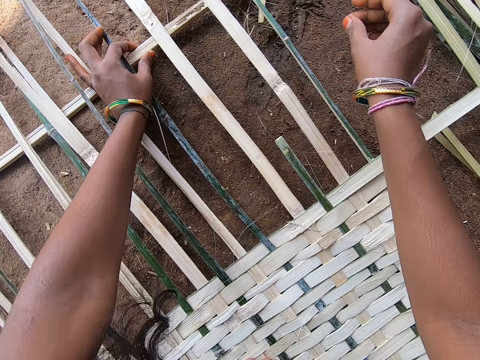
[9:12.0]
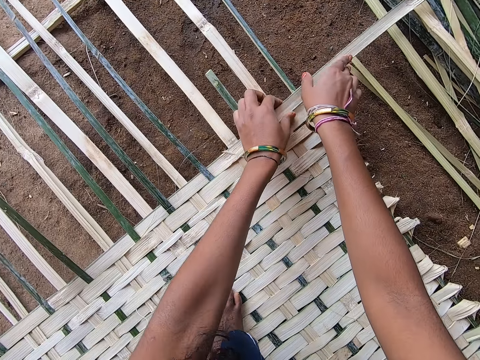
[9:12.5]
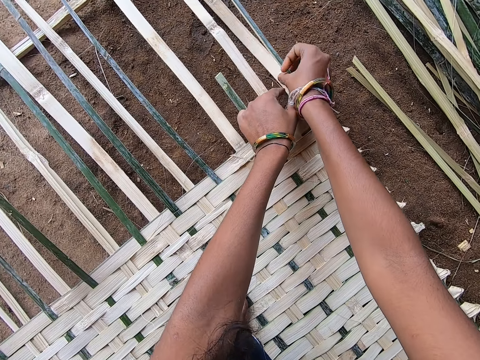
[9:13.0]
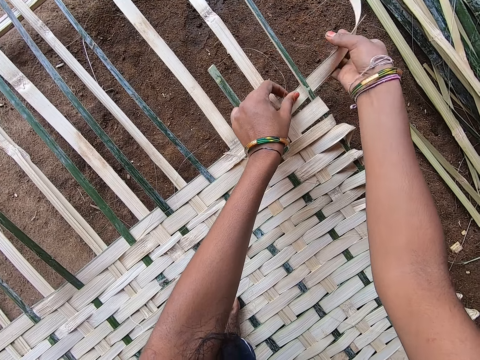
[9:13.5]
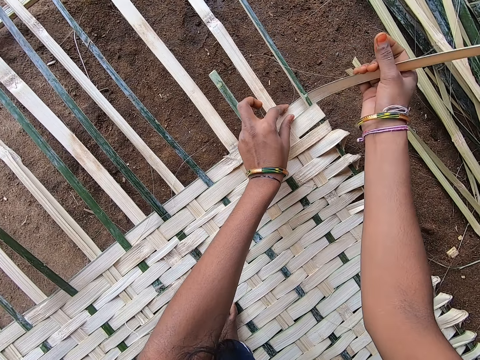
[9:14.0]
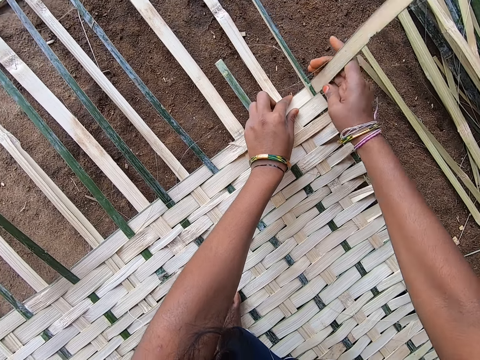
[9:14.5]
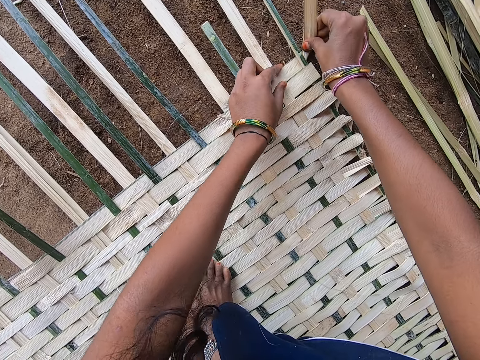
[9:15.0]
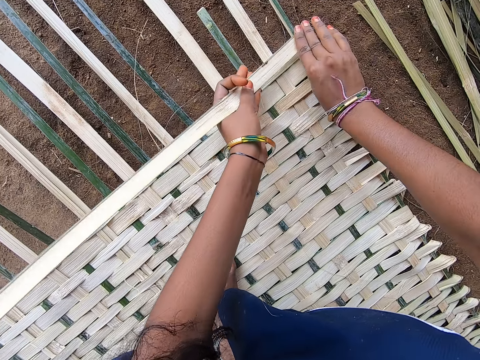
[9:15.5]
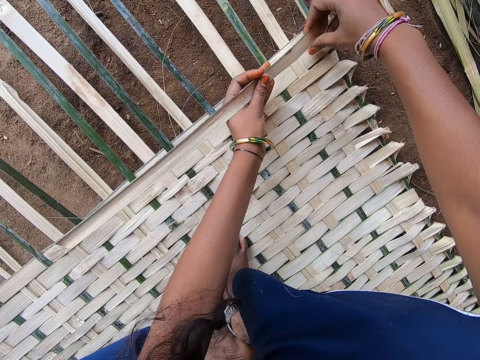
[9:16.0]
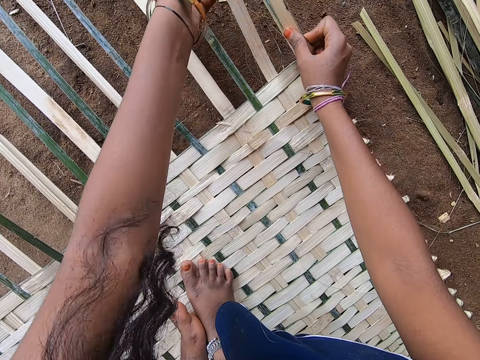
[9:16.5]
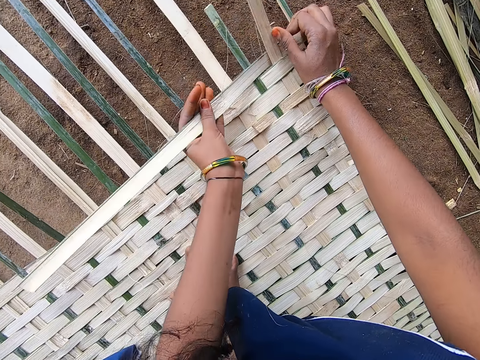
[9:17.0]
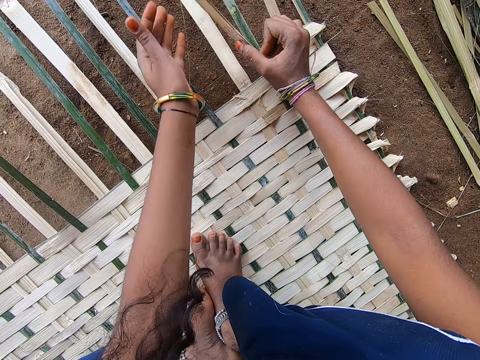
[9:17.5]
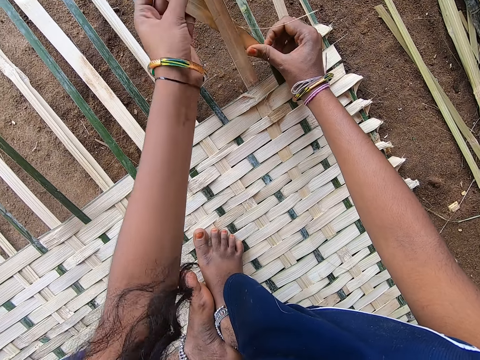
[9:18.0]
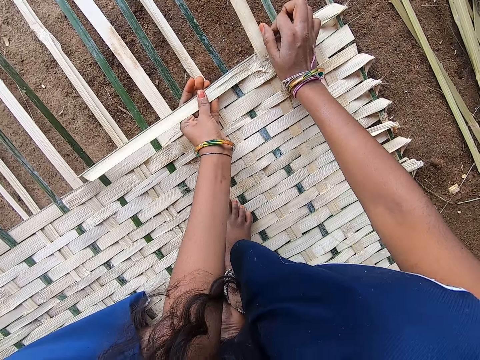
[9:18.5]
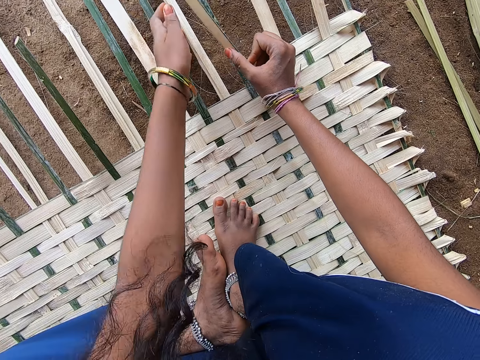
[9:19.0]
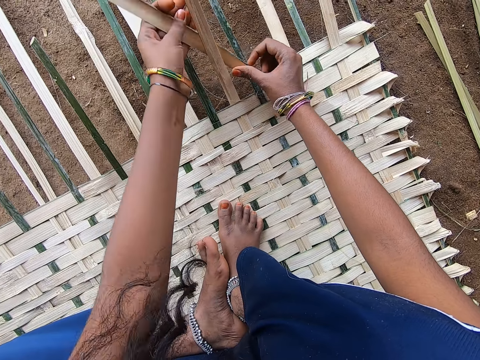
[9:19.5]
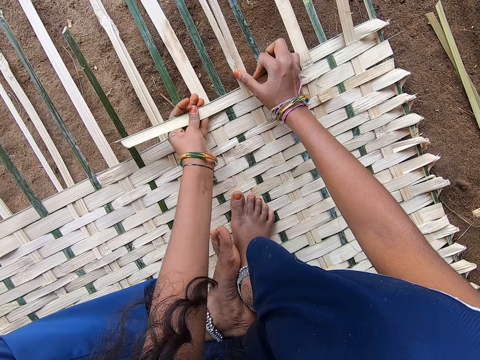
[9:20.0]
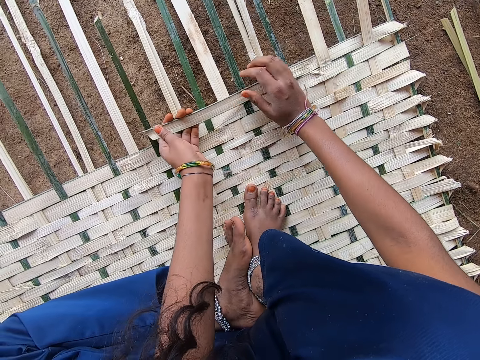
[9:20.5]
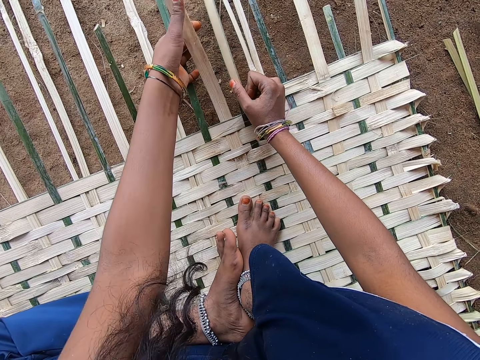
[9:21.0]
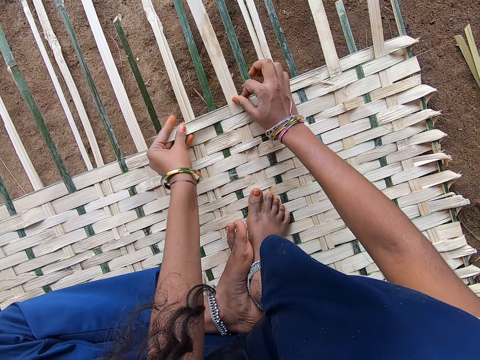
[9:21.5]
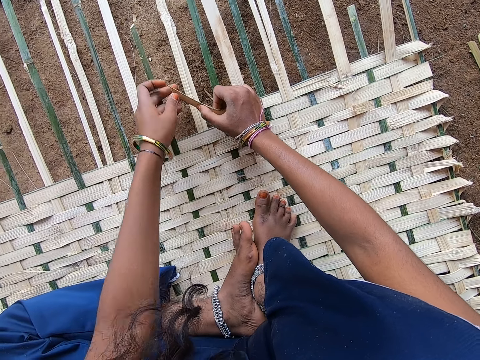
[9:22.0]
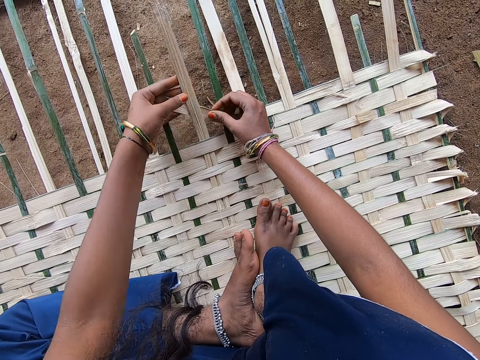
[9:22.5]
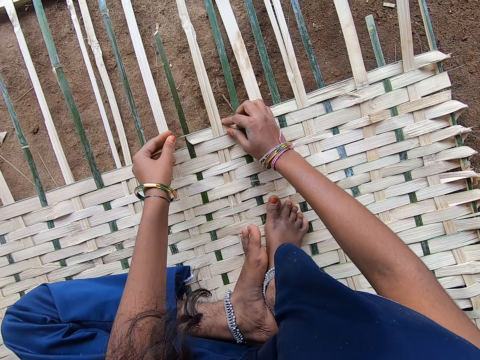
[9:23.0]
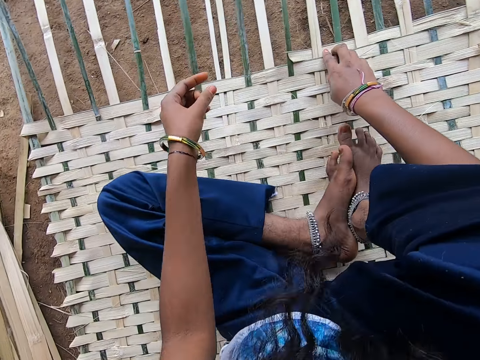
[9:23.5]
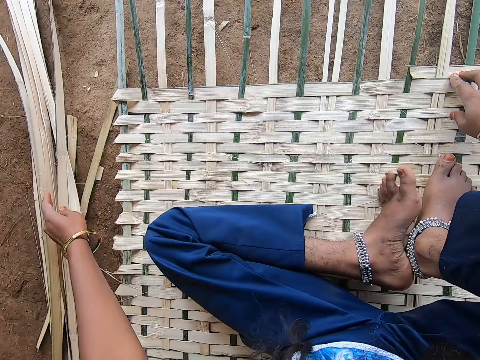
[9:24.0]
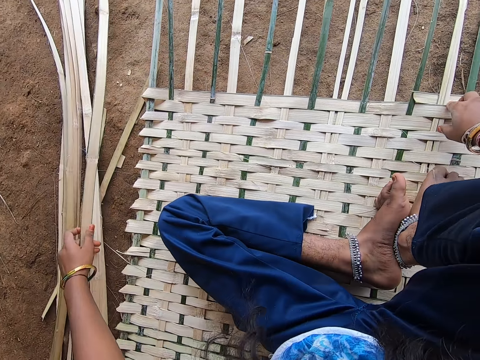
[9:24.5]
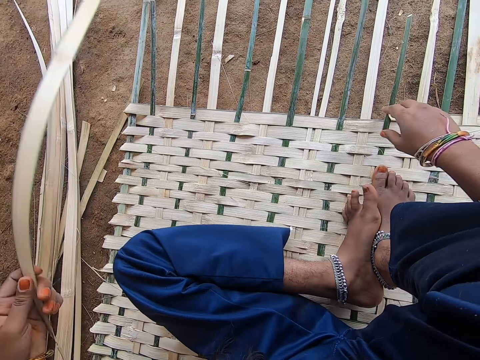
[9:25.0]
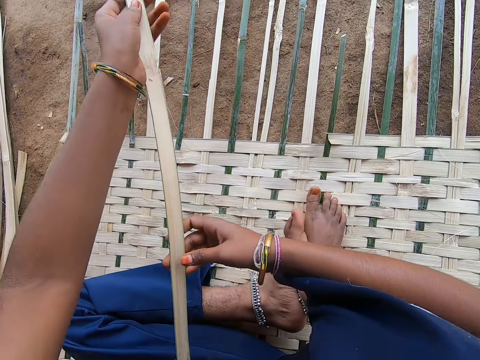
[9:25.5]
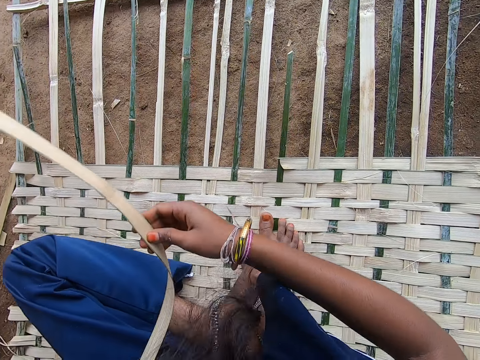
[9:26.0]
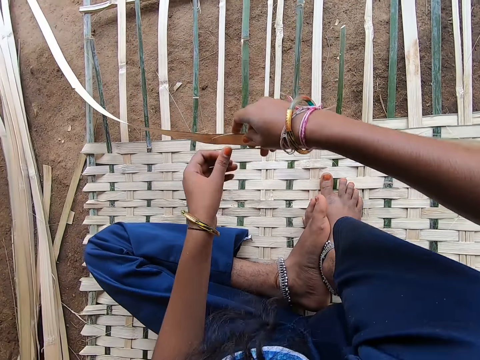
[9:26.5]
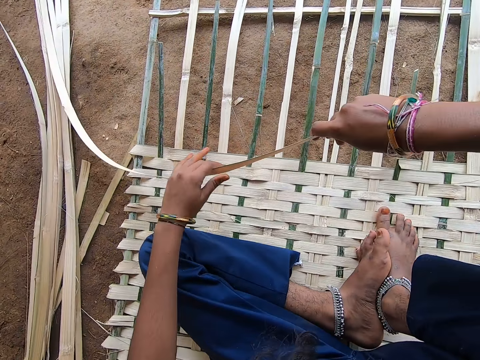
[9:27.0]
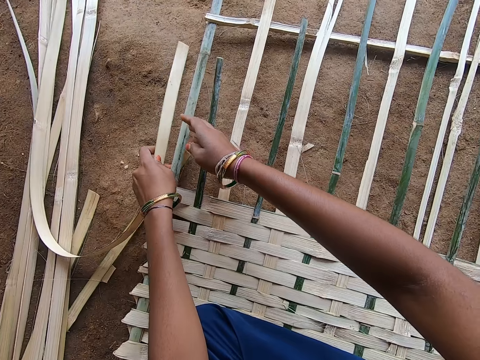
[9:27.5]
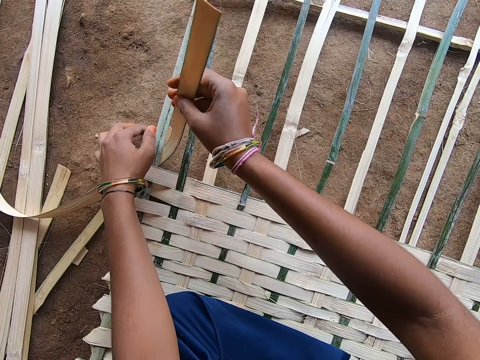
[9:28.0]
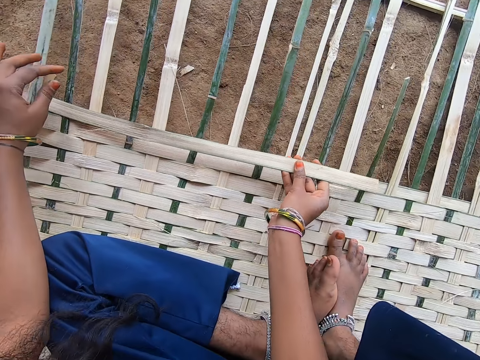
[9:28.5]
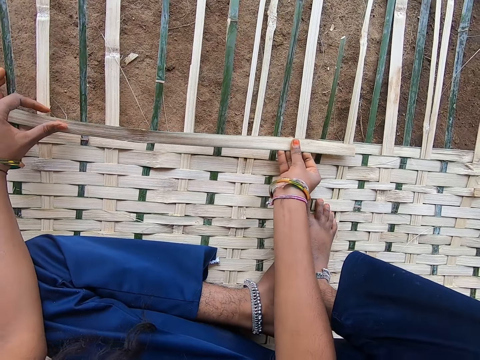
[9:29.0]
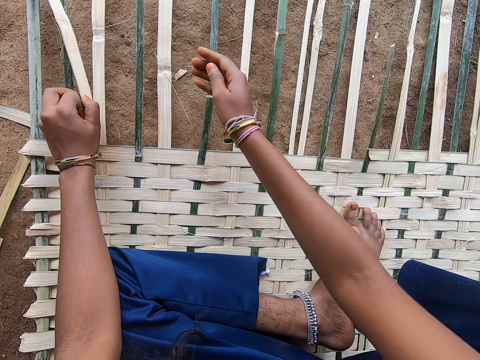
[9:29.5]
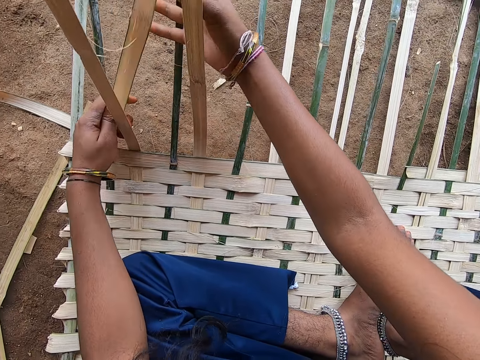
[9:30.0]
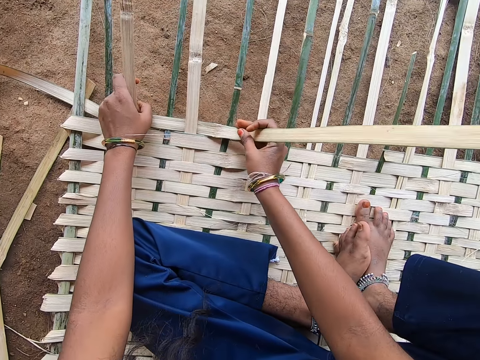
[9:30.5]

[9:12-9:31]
The camera wearer weaves a mat with a reed. They weave the mat. They take a reed or palm leaf from the ground. They lift the palm leaf. They weave the reed with hands.

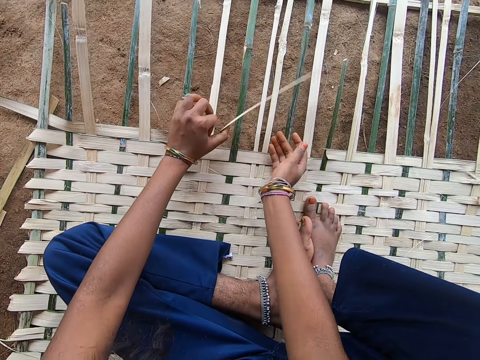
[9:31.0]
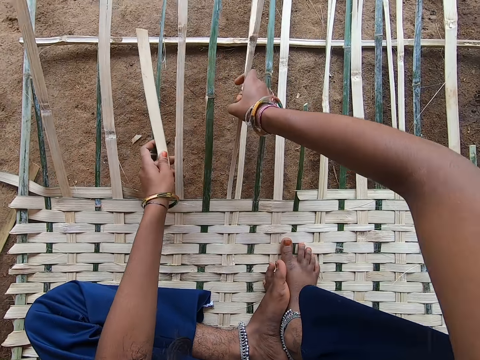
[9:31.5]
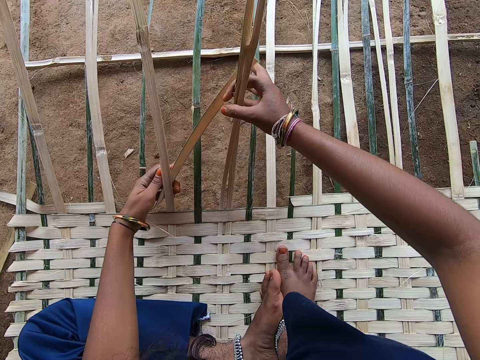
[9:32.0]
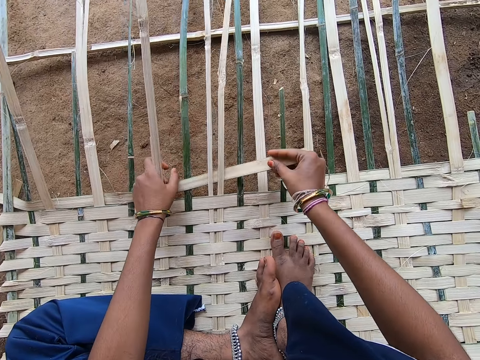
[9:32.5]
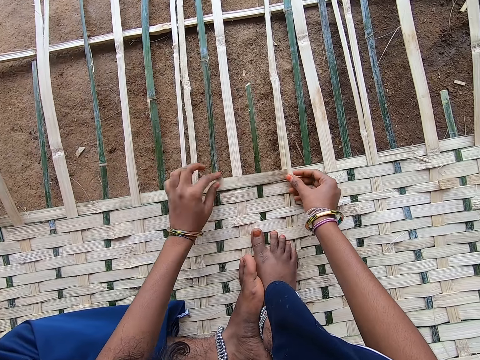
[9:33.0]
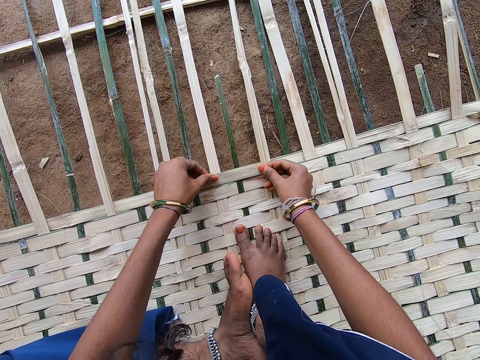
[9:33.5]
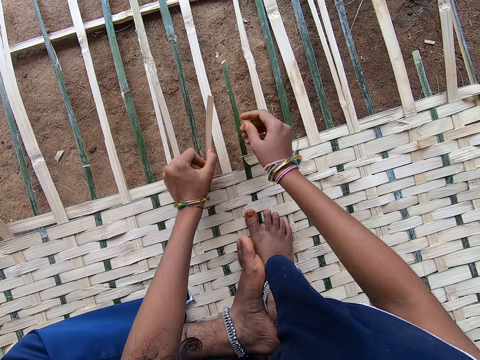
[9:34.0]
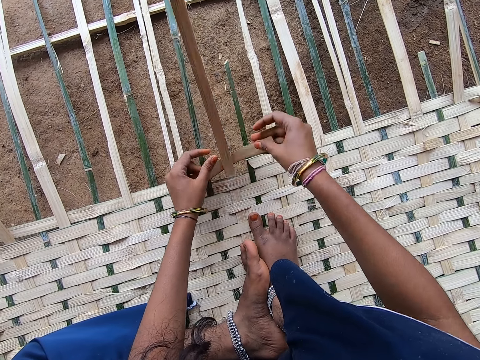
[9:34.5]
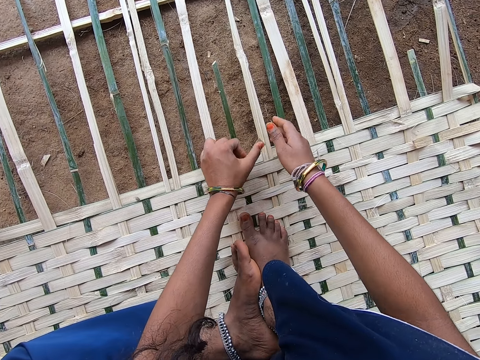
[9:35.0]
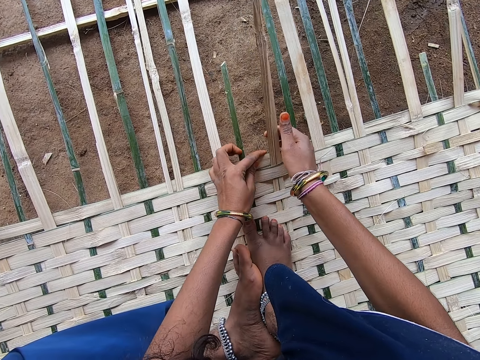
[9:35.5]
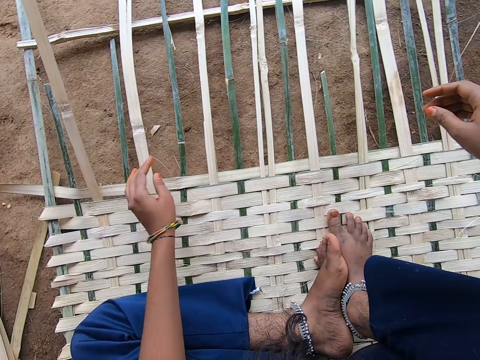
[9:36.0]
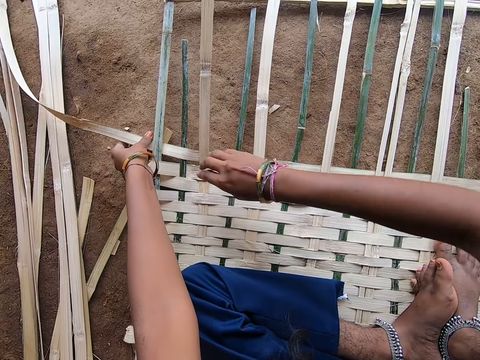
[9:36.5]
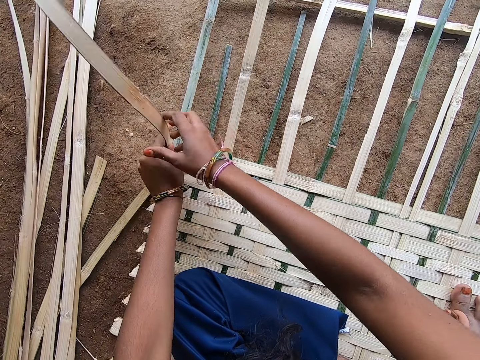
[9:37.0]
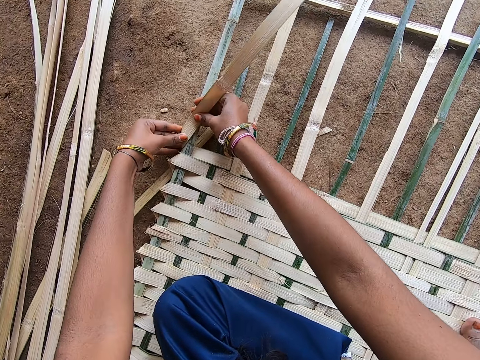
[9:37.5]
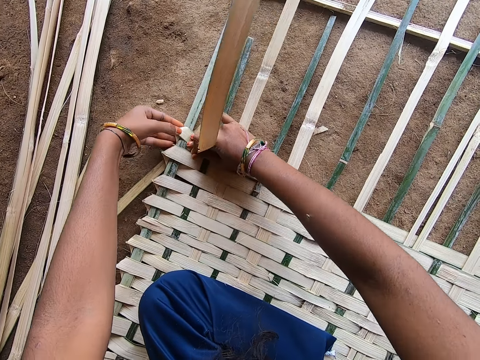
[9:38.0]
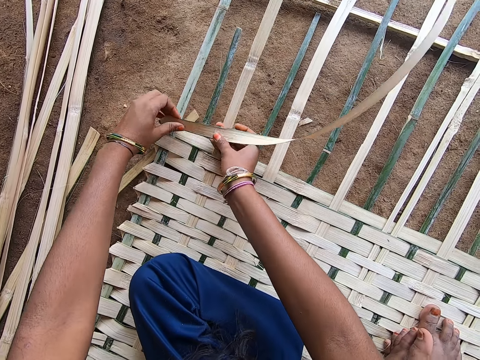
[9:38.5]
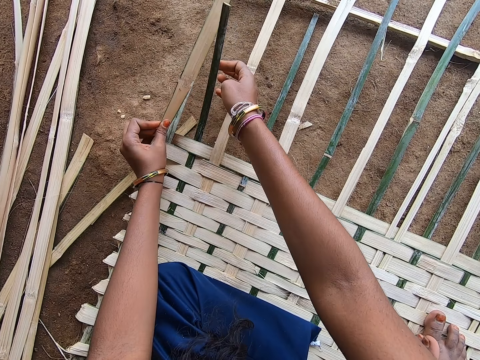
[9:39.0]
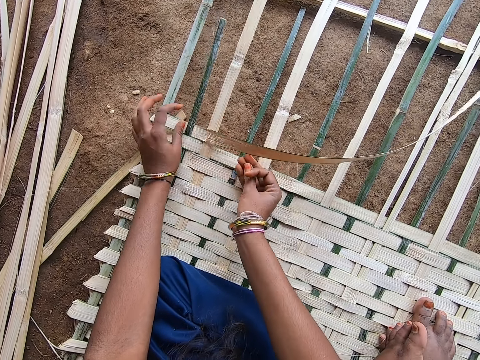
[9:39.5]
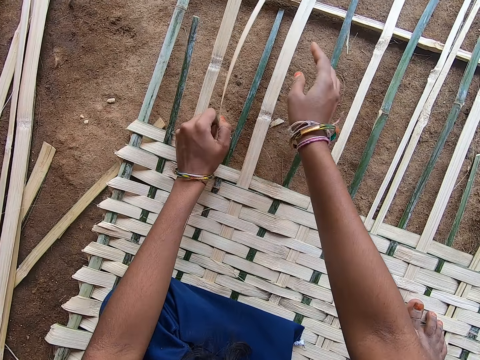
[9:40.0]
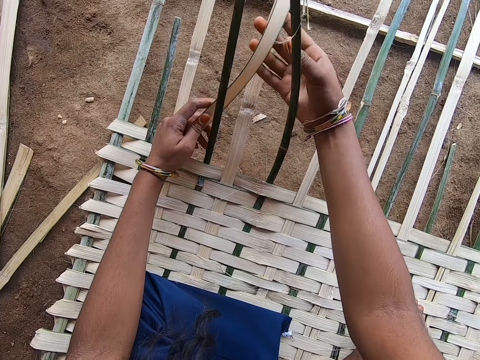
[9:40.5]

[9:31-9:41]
The camera wearer folds the palm leaves.
